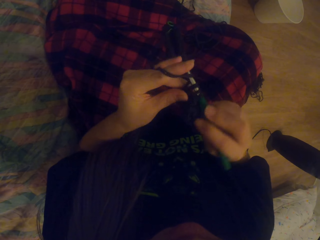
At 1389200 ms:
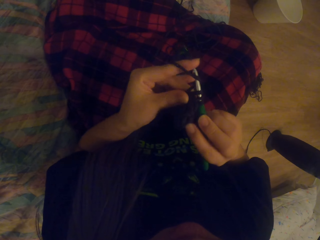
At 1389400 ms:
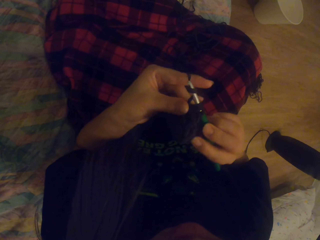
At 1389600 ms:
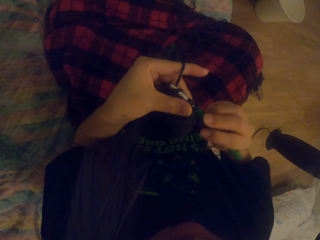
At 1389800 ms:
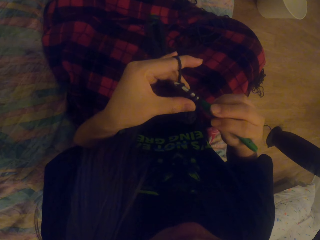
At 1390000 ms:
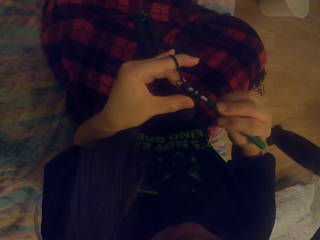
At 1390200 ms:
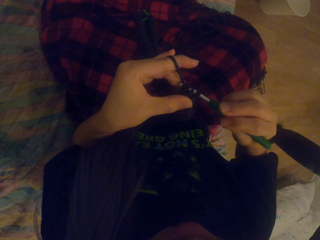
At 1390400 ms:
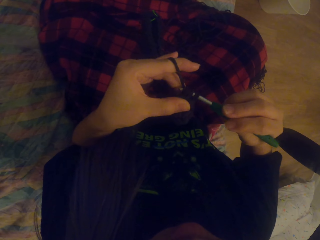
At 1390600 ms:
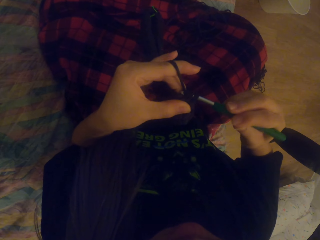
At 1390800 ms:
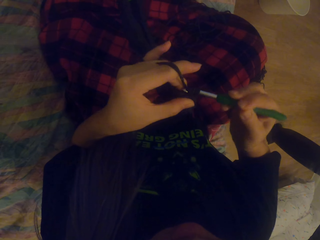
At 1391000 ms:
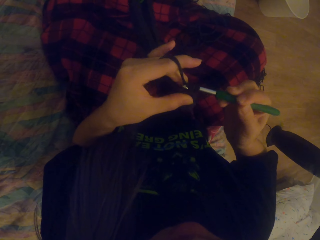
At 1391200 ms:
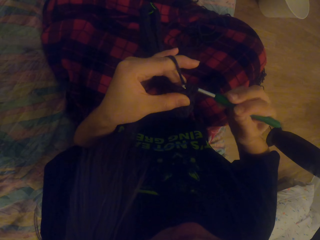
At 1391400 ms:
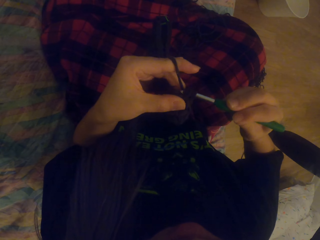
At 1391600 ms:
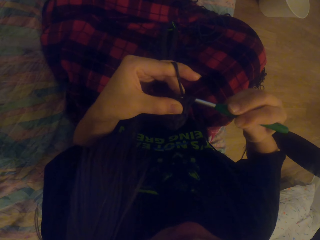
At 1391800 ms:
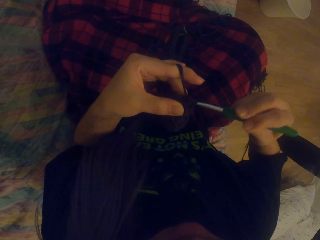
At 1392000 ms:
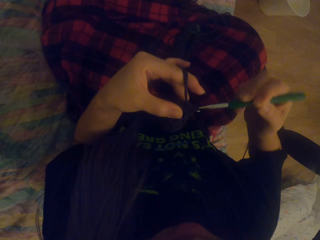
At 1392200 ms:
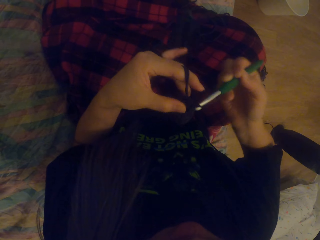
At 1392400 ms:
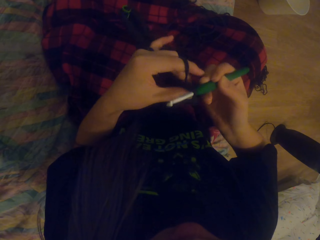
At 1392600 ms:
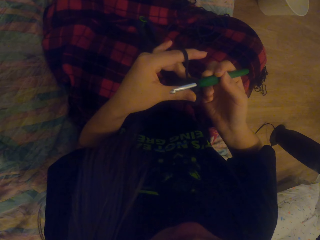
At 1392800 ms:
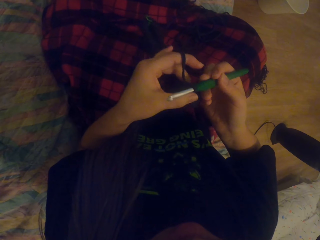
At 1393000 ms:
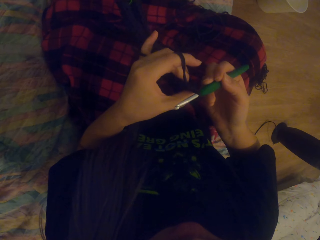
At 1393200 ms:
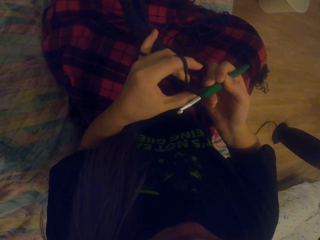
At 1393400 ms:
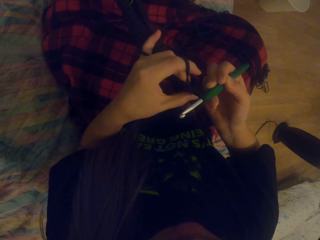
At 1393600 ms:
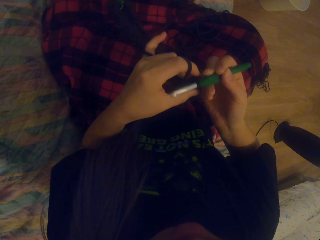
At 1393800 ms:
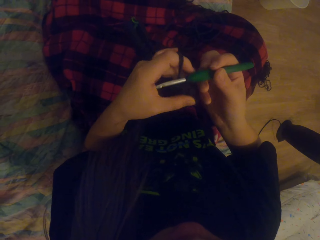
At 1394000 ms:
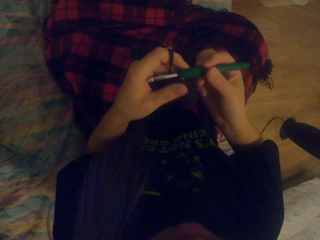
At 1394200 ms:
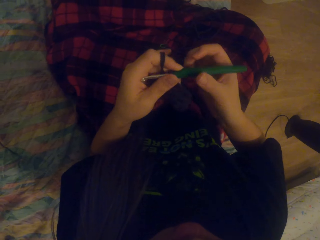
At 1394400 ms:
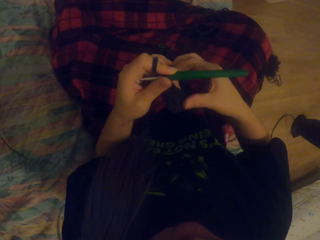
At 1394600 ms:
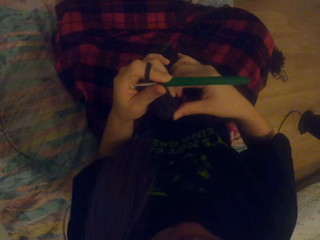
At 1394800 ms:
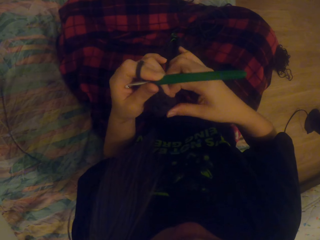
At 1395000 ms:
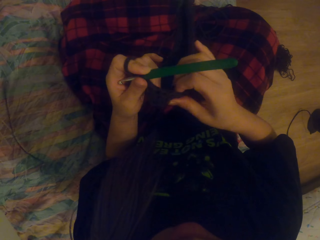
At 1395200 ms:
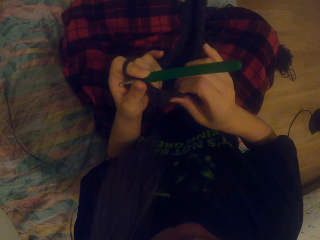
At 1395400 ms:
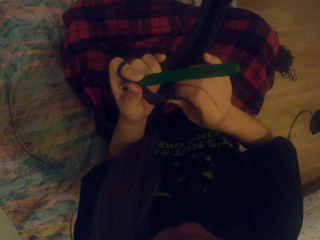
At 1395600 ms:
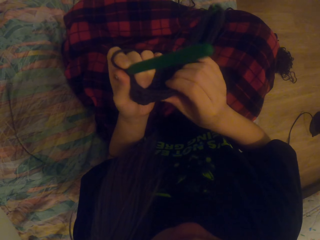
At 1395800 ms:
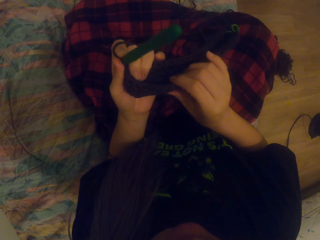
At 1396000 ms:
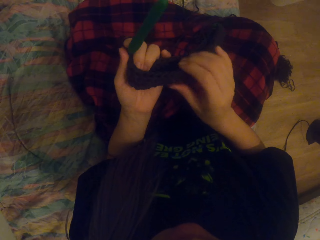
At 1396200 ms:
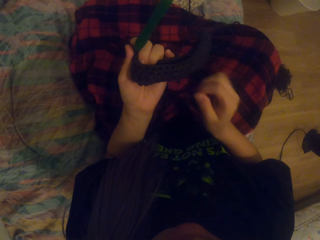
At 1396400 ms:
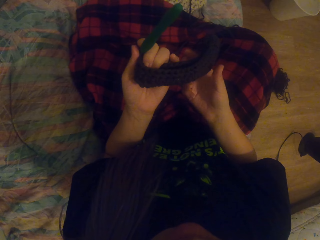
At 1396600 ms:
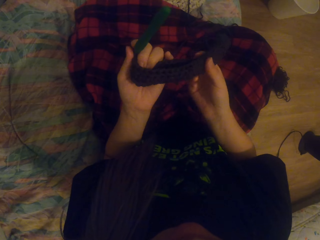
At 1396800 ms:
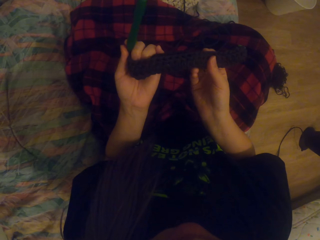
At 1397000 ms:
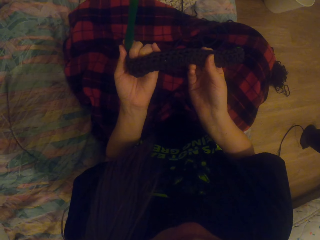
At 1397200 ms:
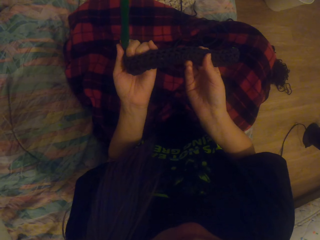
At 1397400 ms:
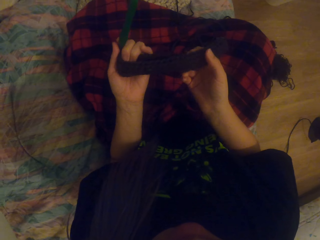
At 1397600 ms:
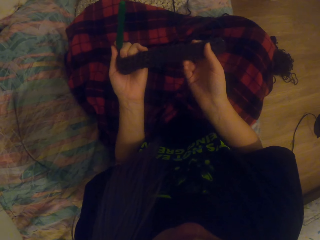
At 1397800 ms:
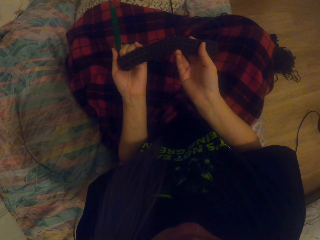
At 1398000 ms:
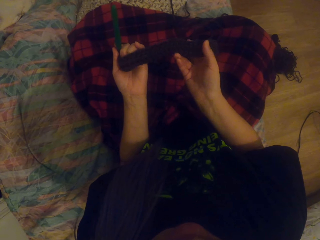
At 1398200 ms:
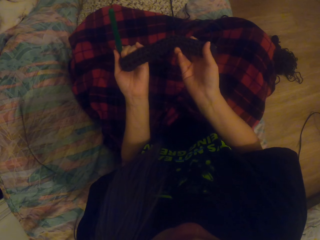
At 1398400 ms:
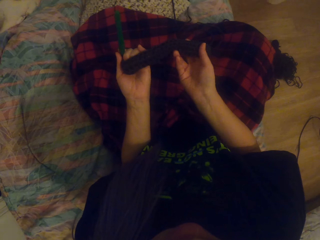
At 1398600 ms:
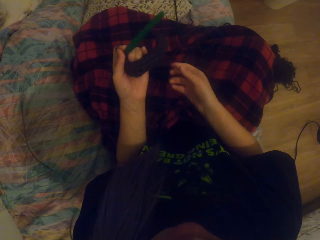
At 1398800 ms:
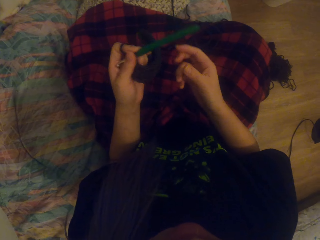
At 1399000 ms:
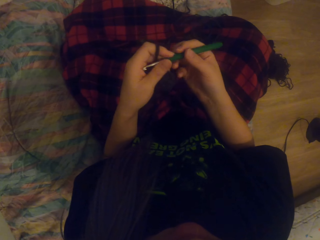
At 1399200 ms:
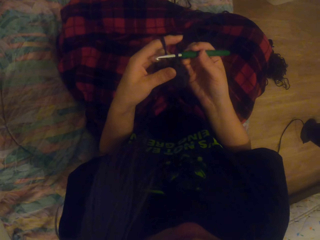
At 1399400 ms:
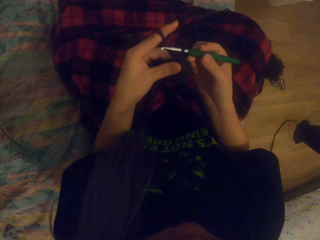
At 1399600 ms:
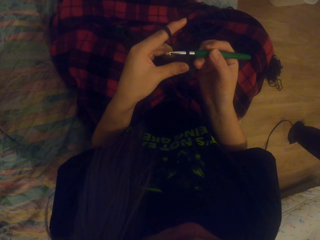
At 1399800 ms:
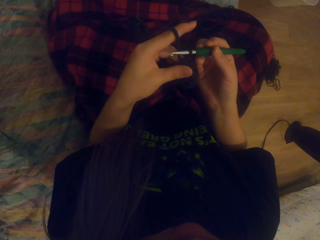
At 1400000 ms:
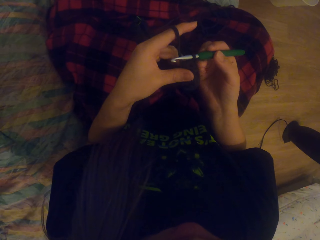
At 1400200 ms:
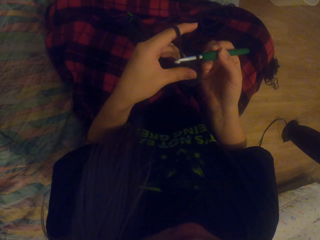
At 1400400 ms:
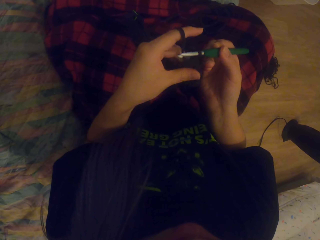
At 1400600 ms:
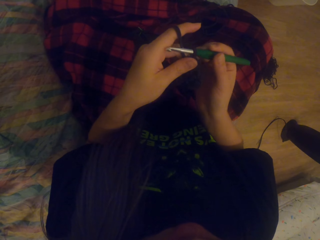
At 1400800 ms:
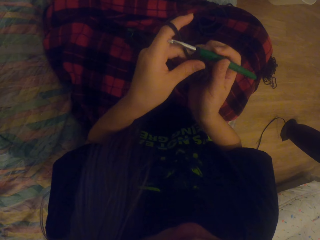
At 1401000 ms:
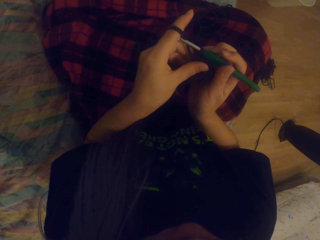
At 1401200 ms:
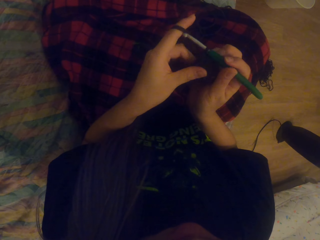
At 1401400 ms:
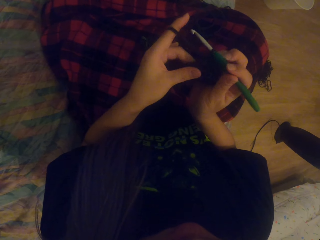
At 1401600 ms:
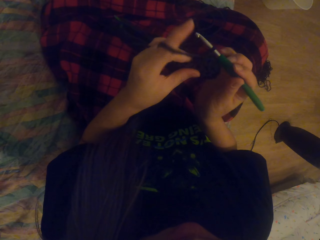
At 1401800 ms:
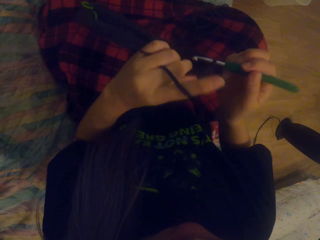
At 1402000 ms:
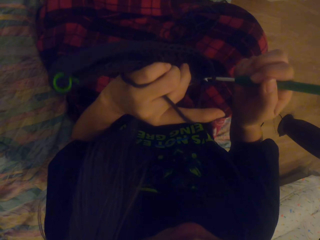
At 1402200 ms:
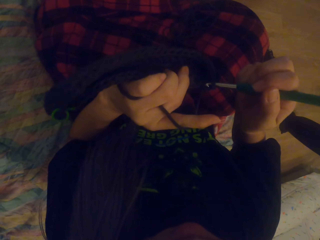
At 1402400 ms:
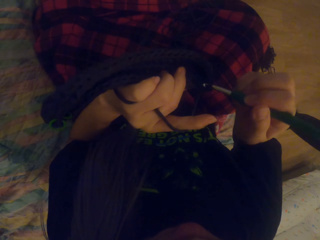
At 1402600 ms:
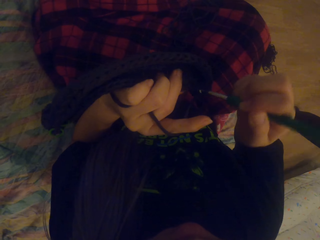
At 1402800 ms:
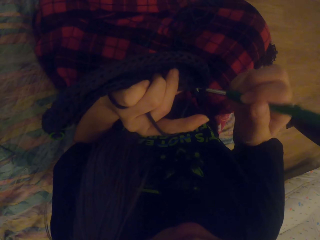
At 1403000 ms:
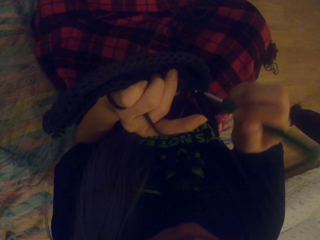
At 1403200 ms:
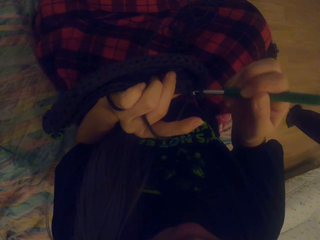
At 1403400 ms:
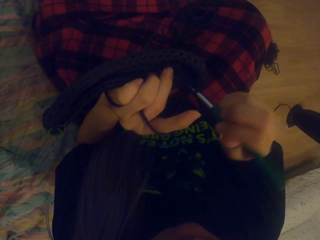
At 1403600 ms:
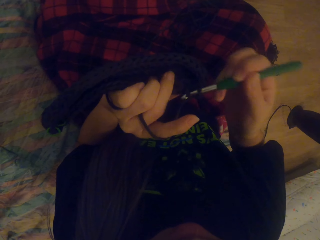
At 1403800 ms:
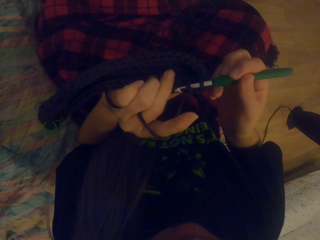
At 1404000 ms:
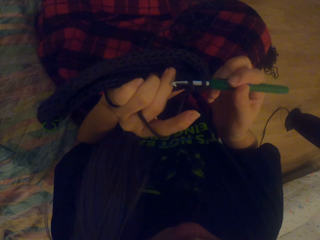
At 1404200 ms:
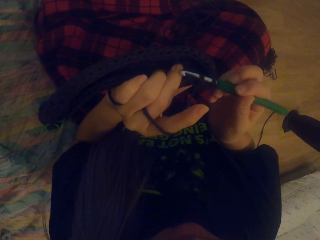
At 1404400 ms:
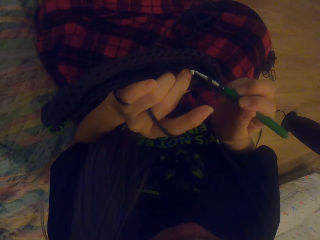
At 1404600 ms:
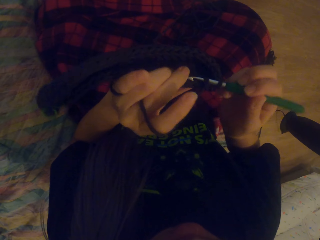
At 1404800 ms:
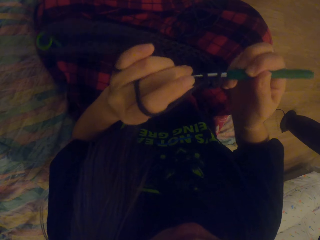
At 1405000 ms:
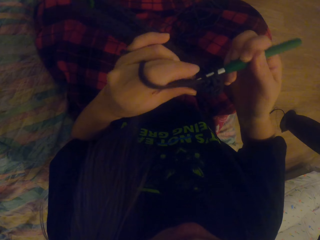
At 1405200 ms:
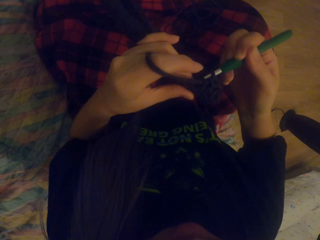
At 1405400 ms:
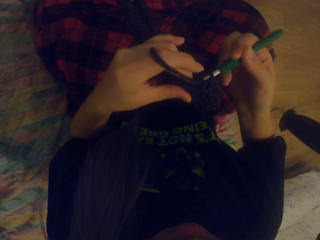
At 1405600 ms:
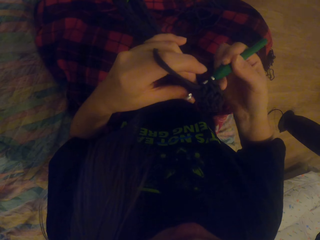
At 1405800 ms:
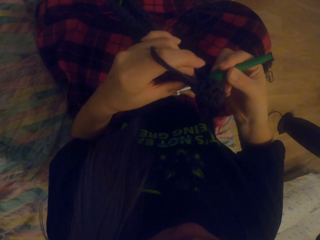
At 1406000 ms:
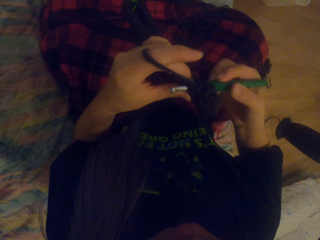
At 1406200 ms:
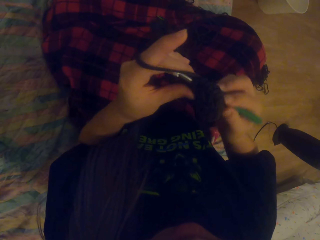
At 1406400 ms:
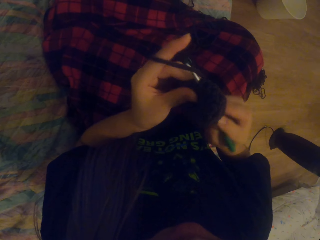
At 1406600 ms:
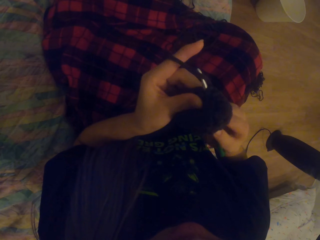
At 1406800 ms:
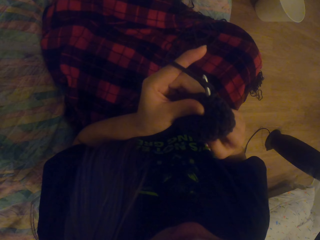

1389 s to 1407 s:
The camera wearer pulls the garment. They crochet the garment using a yarn and a hook.
